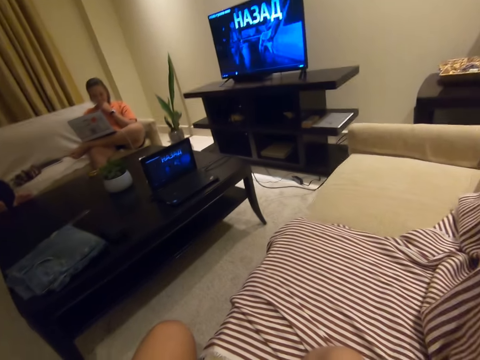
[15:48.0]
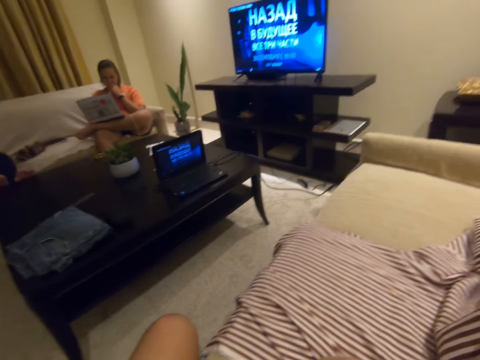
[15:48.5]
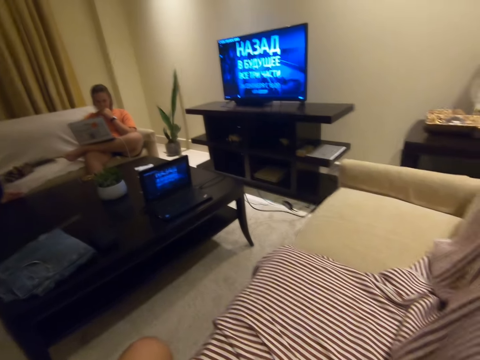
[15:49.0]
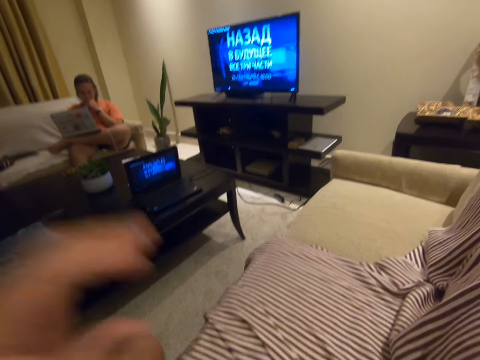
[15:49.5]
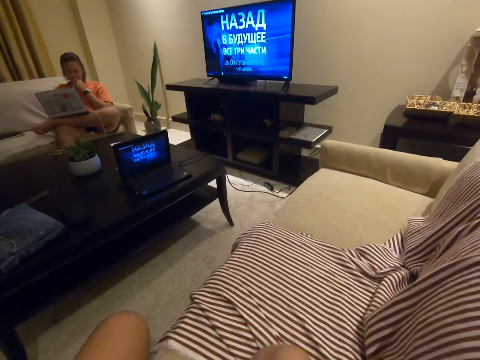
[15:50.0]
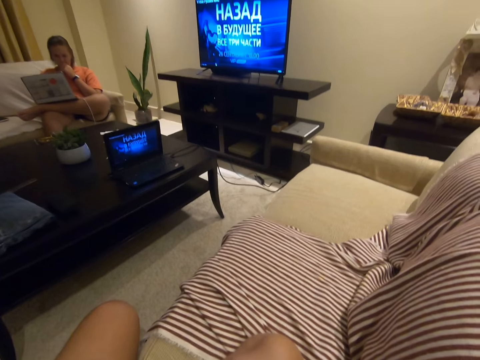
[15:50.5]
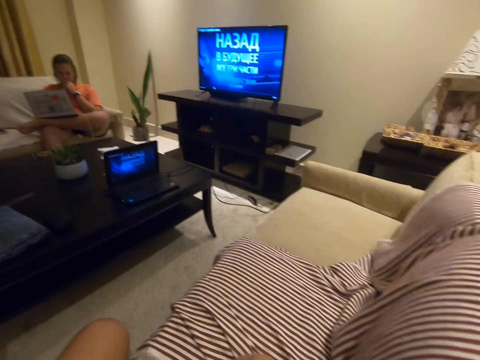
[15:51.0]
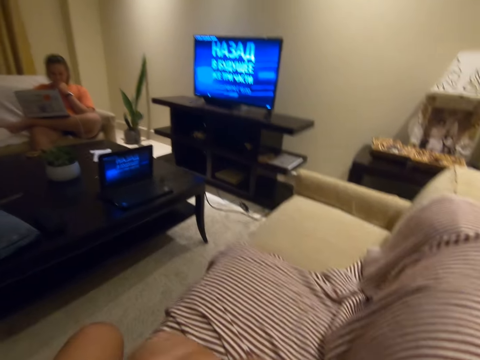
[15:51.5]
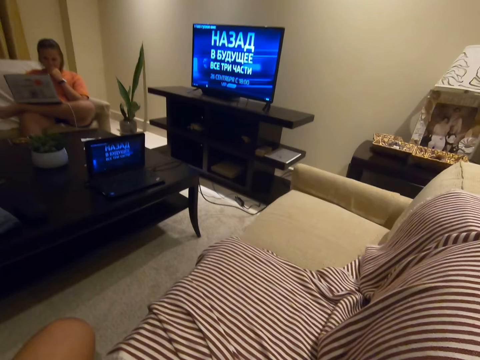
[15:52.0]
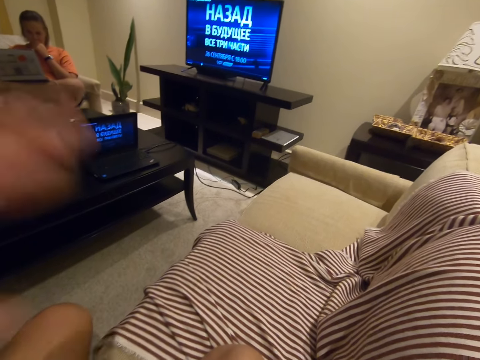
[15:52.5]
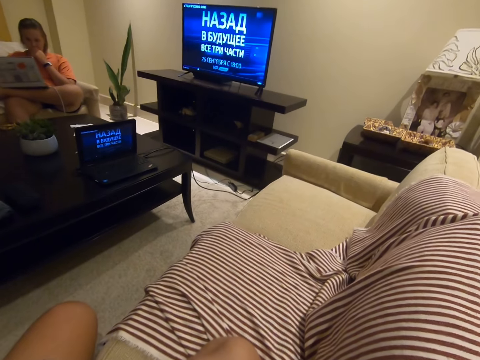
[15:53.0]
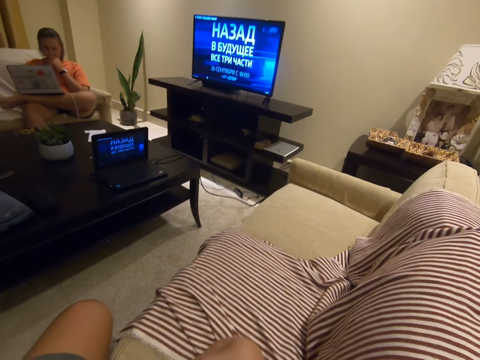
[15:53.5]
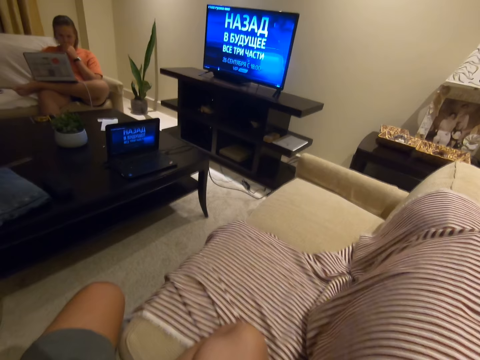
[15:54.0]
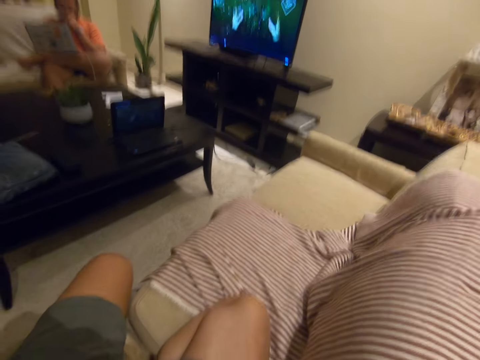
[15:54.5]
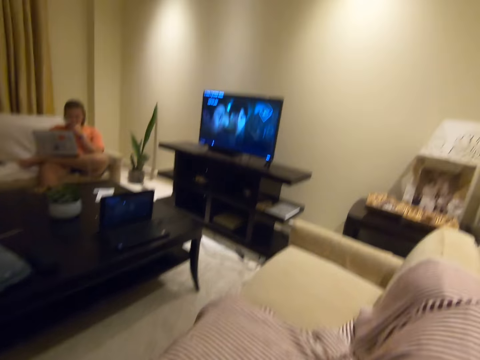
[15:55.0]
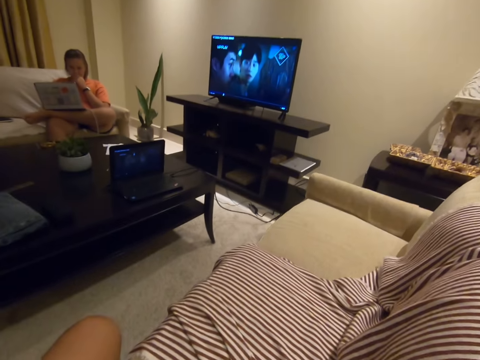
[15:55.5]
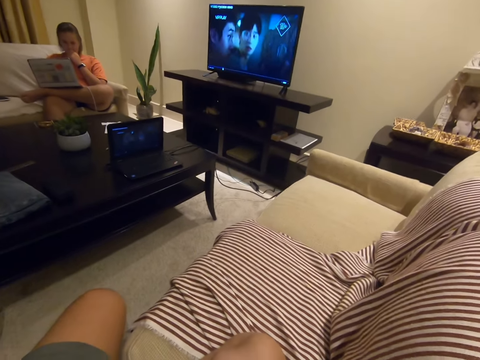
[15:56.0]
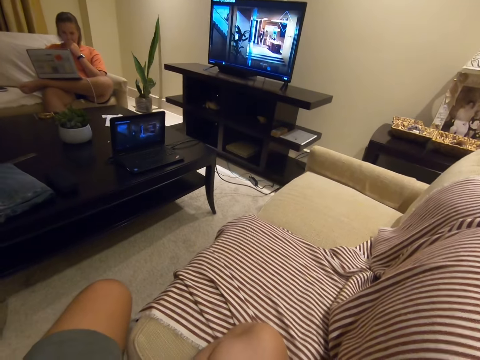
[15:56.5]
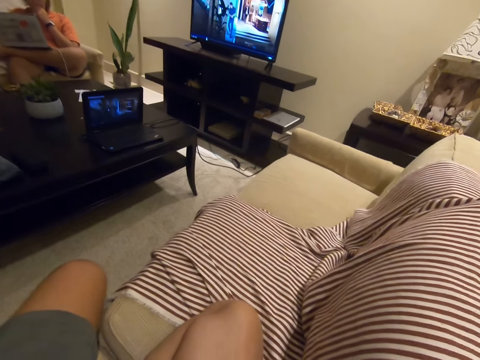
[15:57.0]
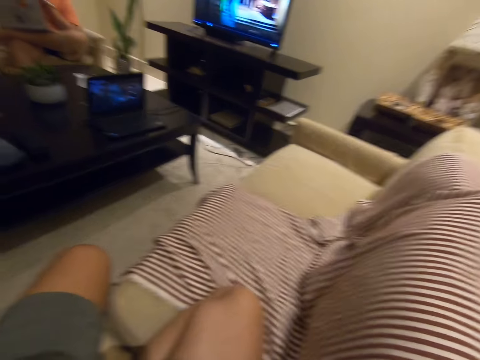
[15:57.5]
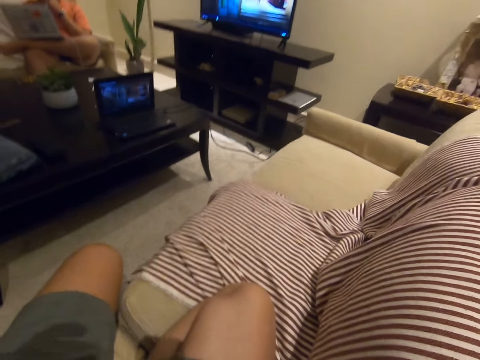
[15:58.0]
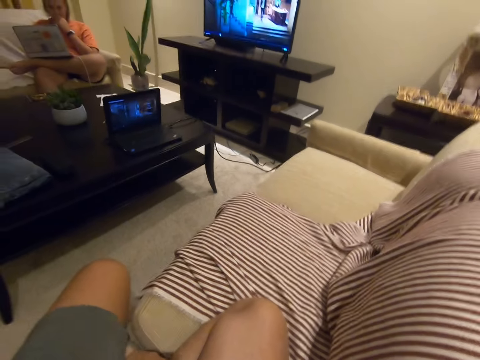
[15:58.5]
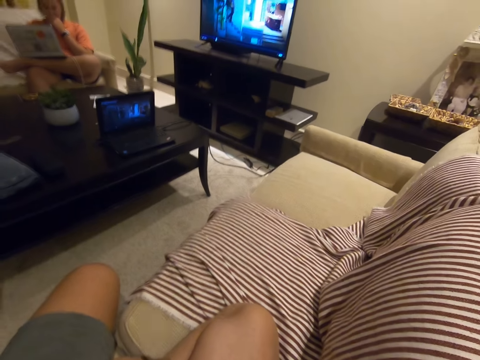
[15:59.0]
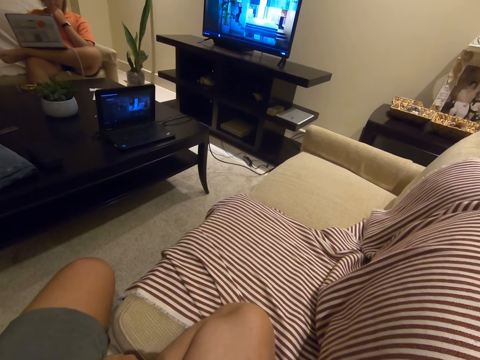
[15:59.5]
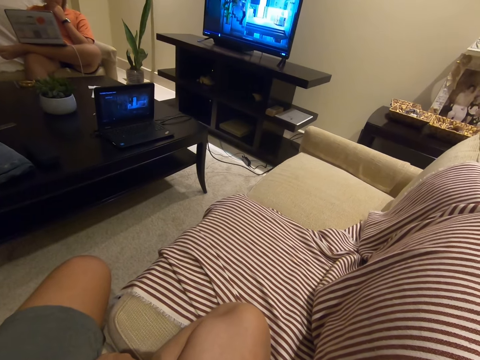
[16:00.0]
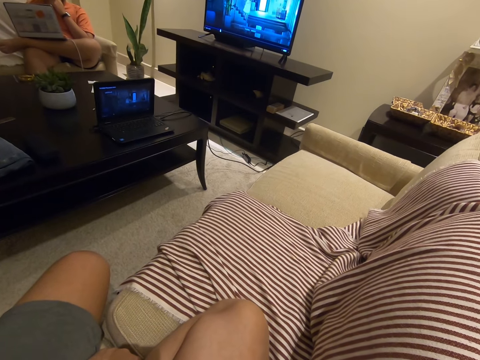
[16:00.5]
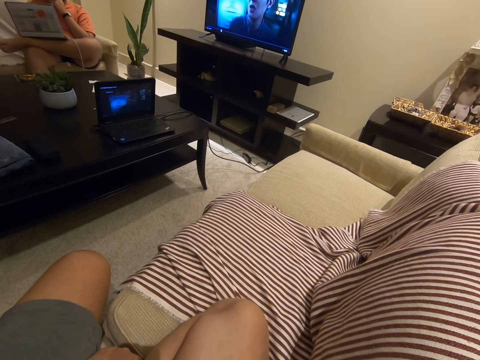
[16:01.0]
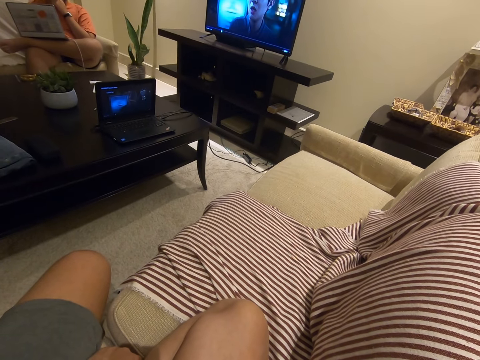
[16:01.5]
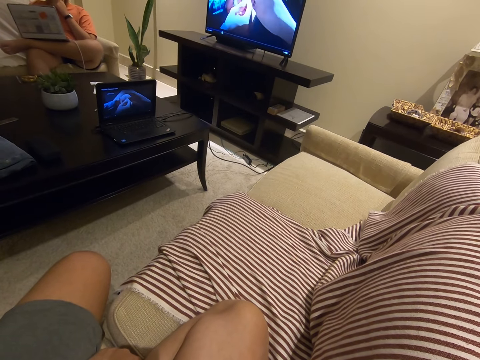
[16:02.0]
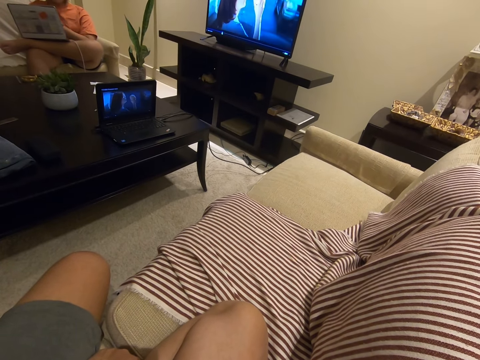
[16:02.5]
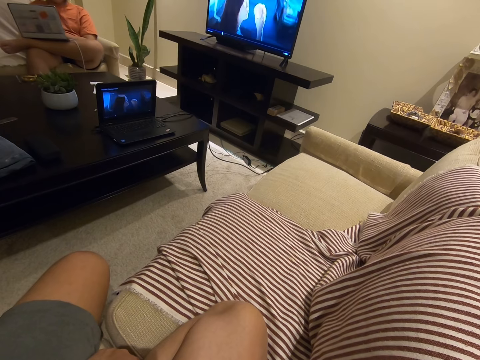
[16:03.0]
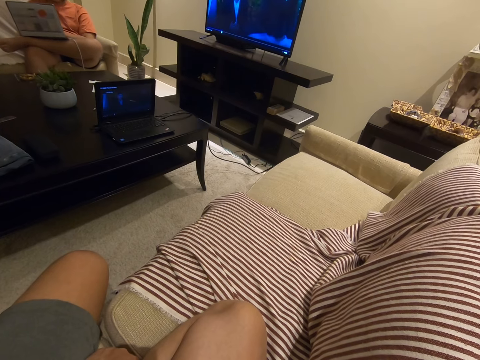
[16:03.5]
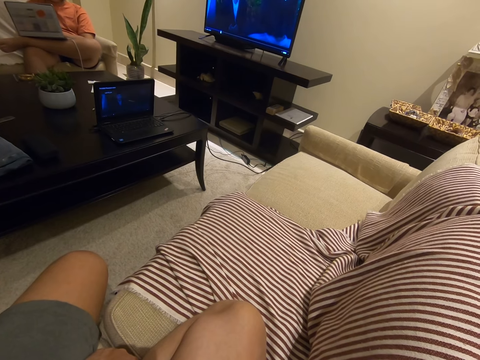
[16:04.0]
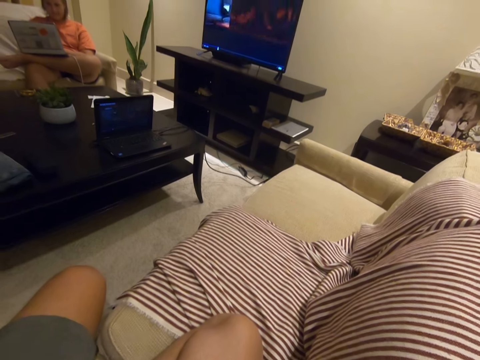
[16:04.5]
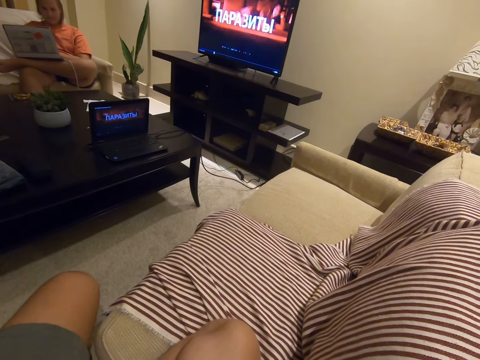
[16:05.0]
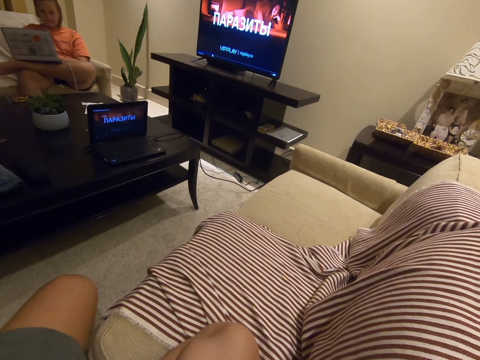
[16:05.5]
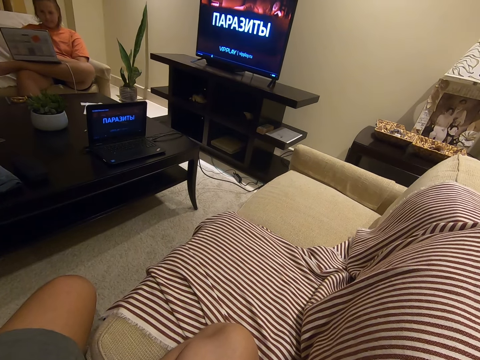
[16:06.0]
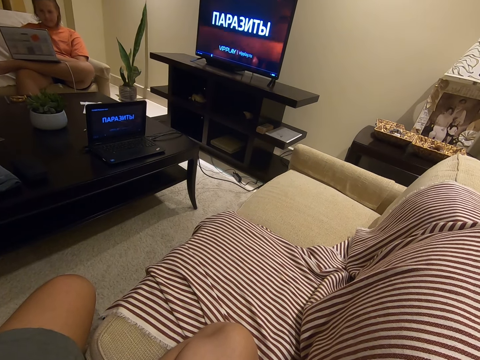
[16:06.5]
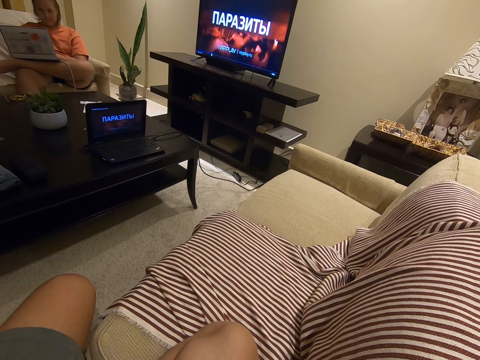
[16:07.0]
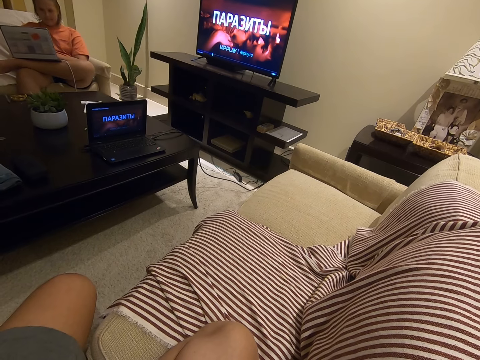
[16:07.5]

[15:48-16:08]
The camera wearer lifts the left hand. They lower the left hand. They lift the left hand. They lower the left hand. The lady moves her hand to the laptop.

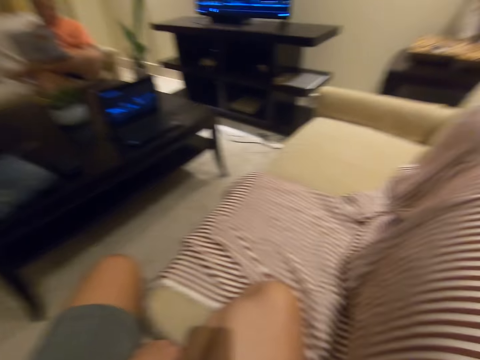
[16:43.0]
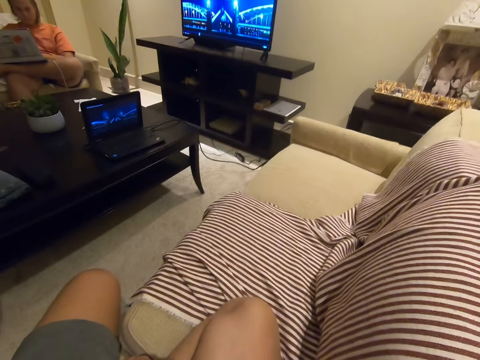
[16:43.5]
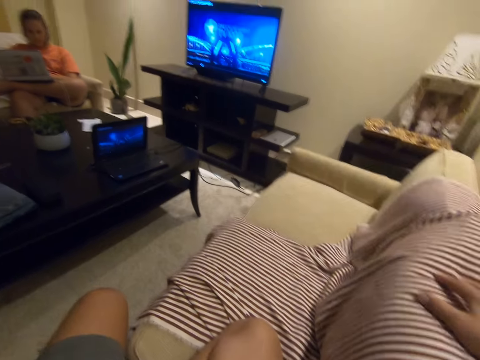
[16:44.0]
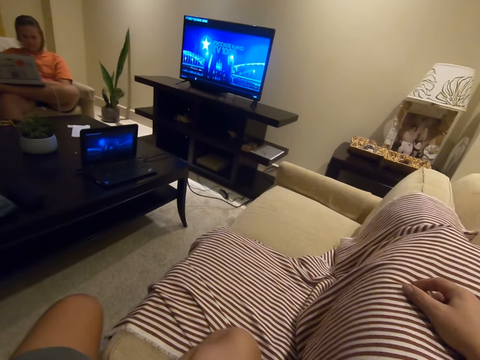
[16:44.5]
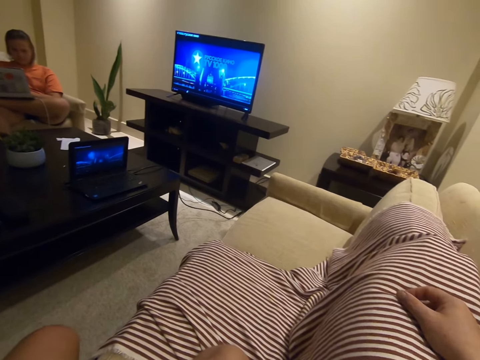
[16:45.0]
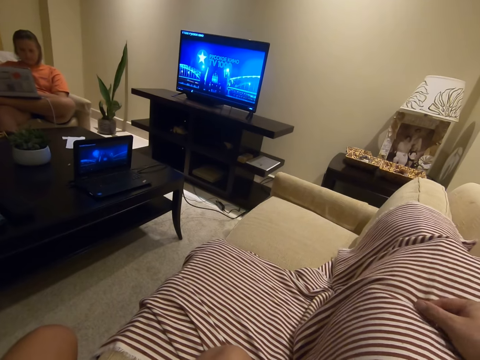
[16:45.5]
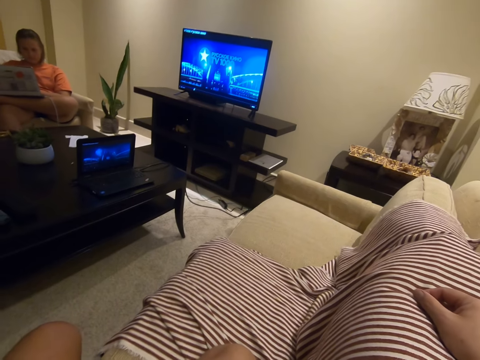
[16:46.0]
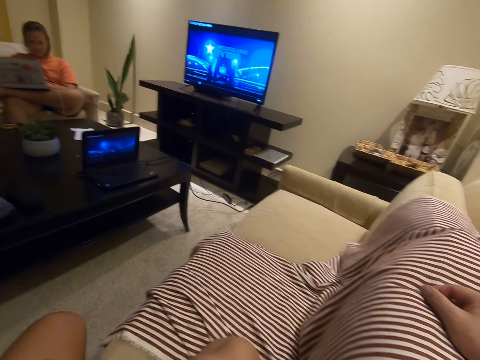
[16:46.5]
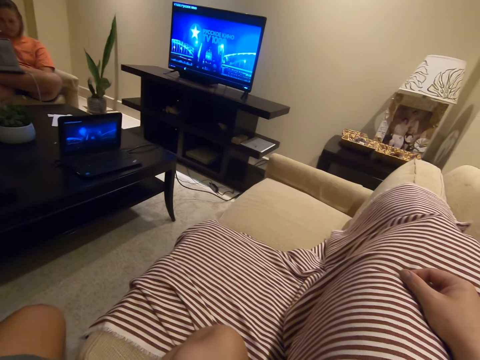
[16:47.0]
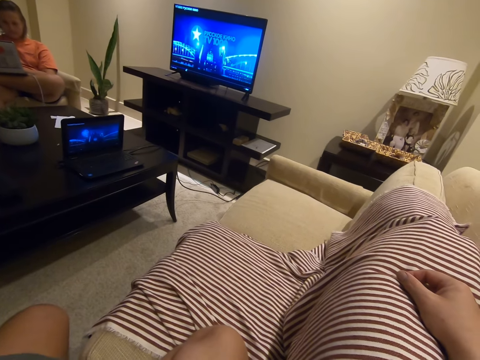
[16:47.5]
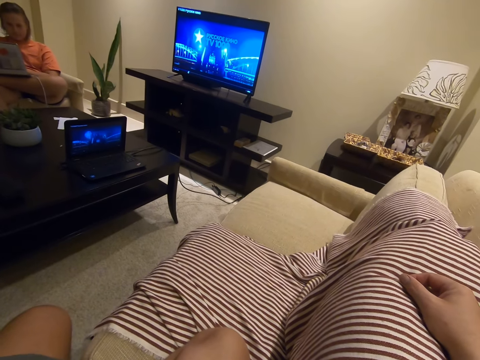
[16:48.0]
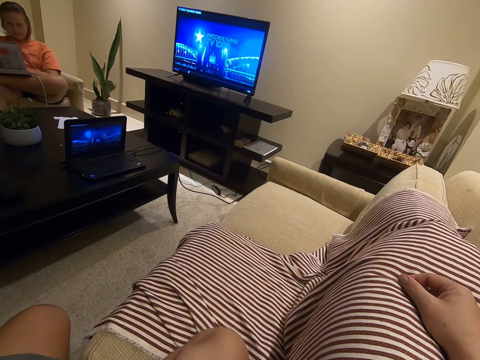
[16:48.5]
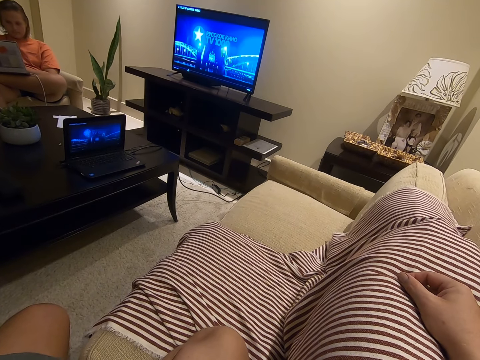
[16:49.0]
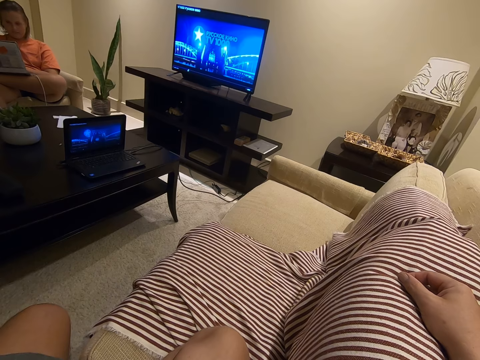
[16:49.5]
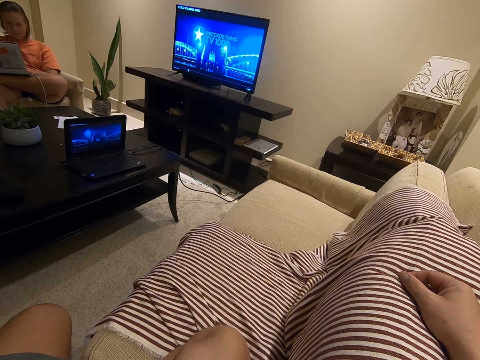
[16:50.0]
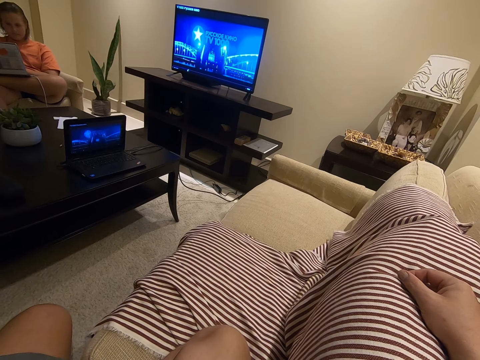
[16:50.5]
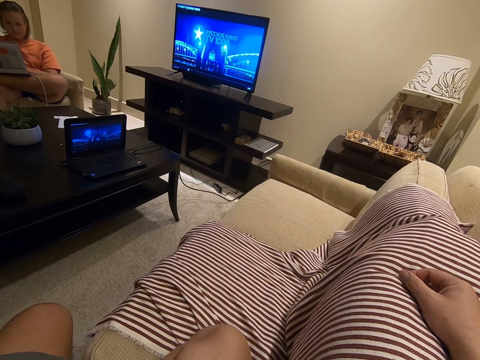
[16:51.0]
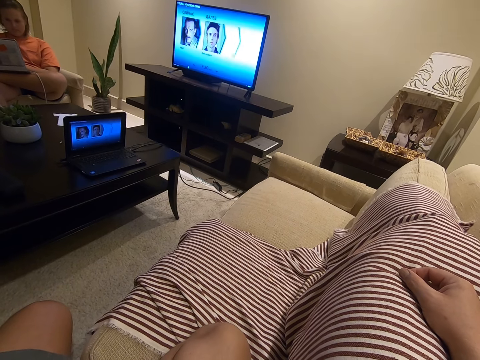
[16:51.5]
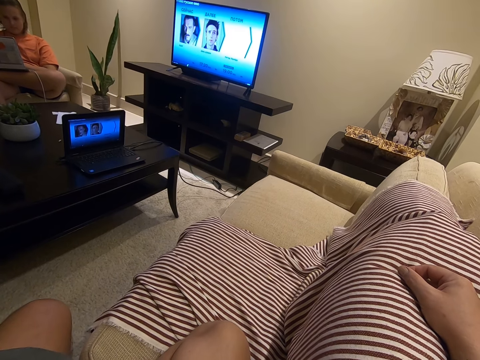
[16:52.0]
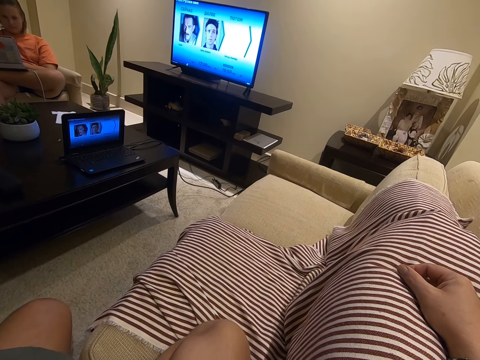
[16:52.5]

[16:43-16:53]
The camera wearer rests his hand on the back rest pillow.
